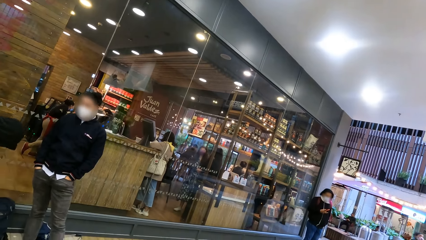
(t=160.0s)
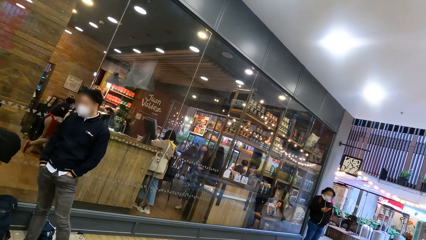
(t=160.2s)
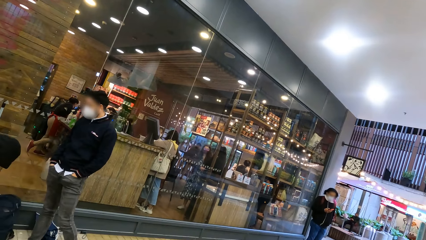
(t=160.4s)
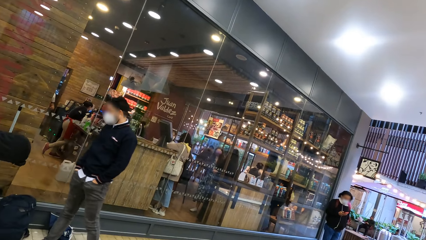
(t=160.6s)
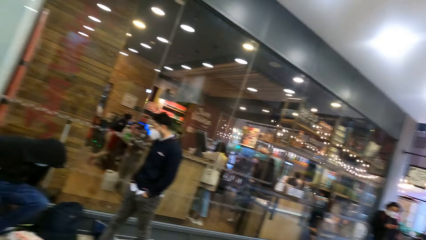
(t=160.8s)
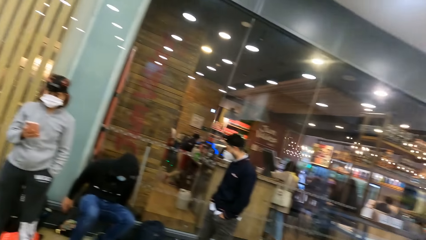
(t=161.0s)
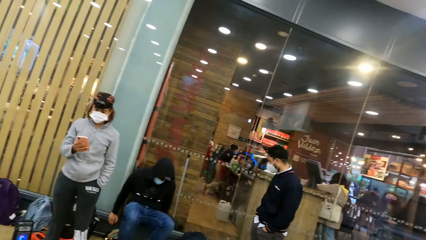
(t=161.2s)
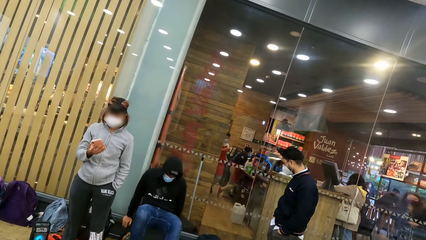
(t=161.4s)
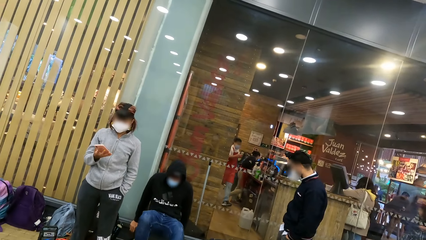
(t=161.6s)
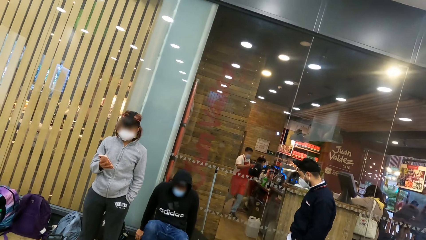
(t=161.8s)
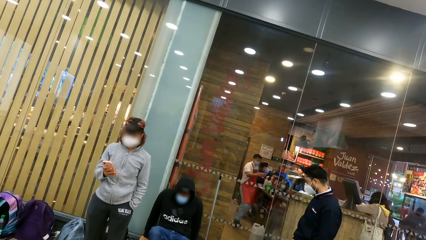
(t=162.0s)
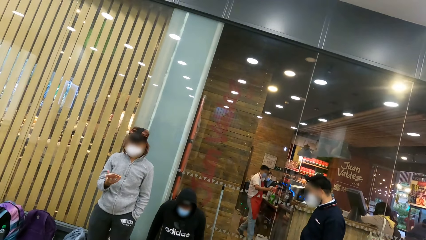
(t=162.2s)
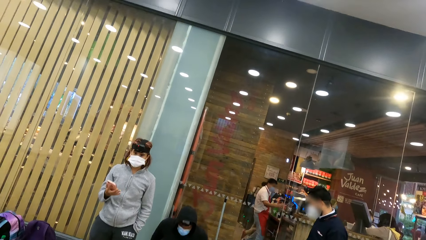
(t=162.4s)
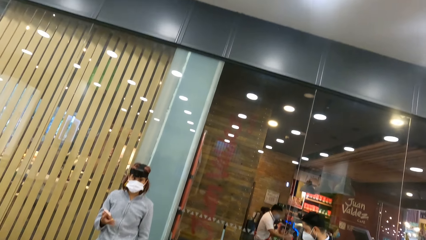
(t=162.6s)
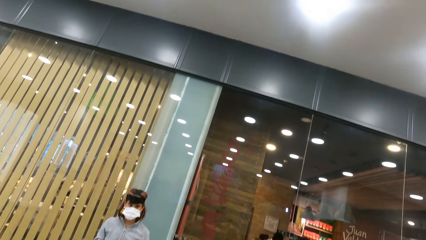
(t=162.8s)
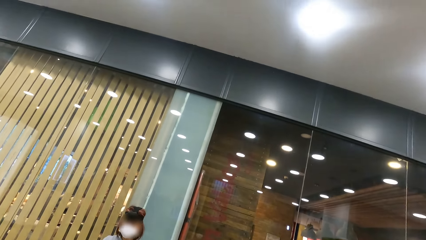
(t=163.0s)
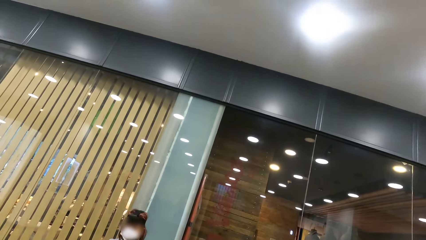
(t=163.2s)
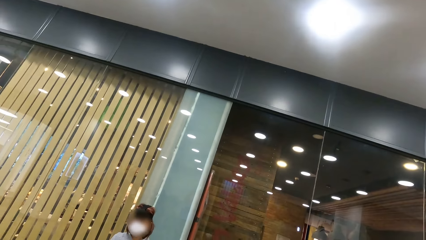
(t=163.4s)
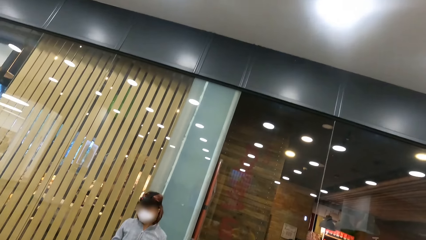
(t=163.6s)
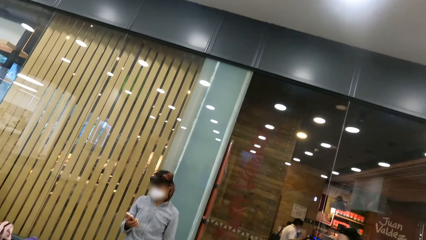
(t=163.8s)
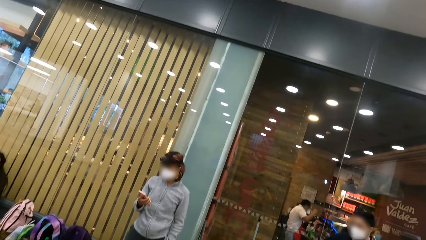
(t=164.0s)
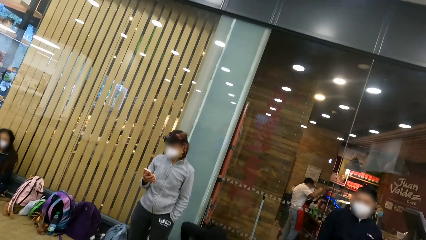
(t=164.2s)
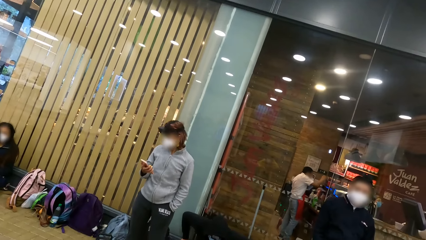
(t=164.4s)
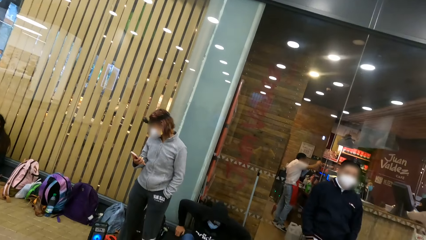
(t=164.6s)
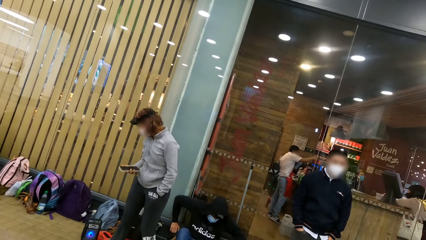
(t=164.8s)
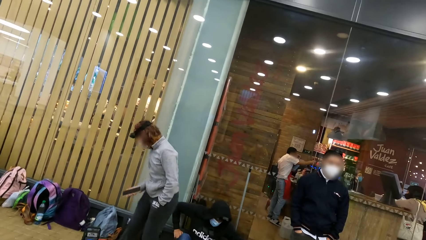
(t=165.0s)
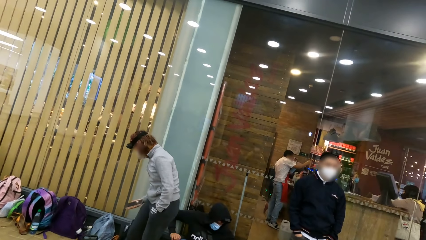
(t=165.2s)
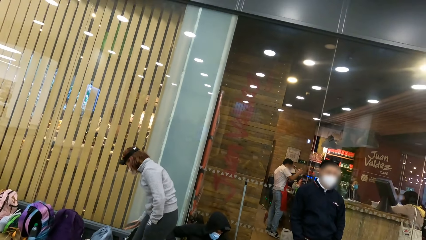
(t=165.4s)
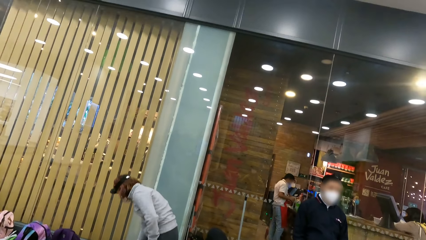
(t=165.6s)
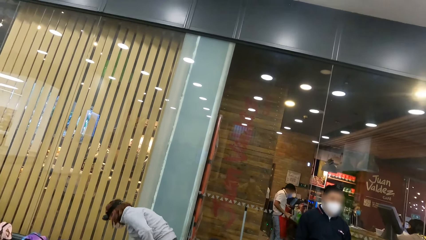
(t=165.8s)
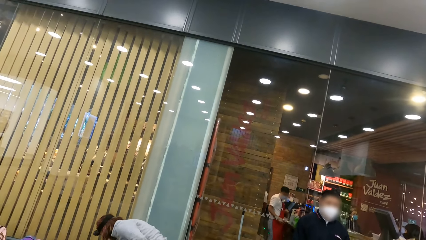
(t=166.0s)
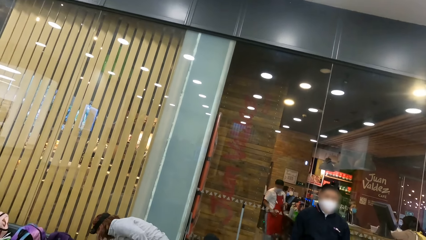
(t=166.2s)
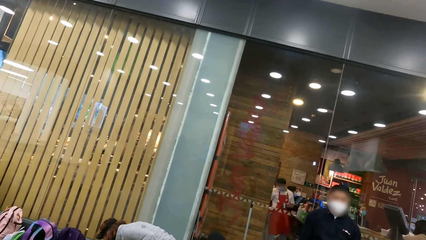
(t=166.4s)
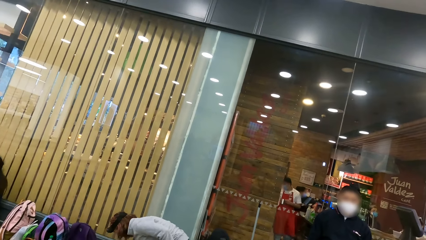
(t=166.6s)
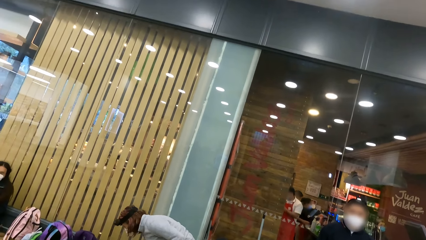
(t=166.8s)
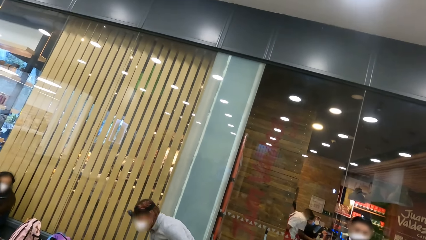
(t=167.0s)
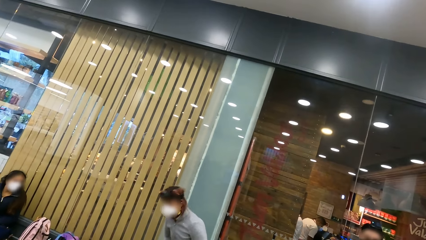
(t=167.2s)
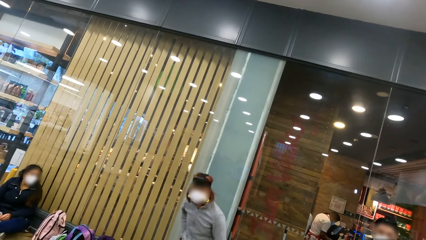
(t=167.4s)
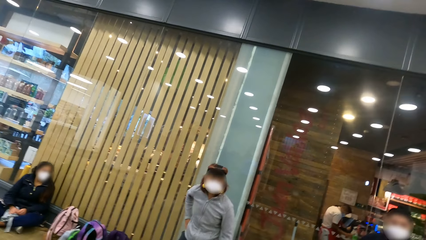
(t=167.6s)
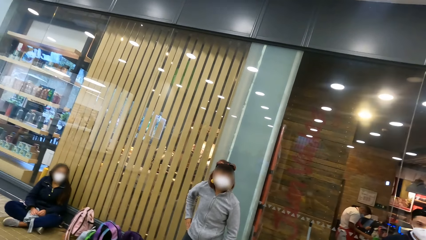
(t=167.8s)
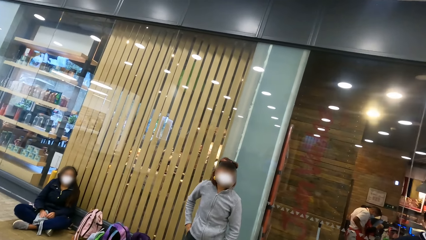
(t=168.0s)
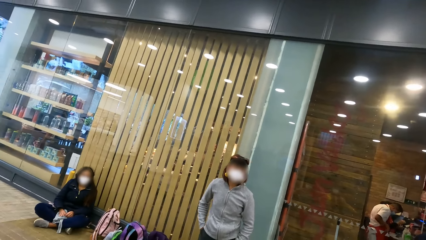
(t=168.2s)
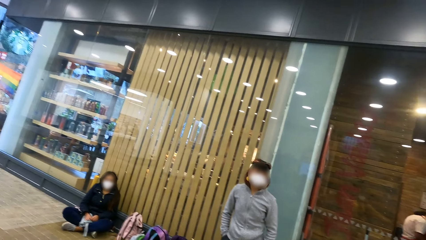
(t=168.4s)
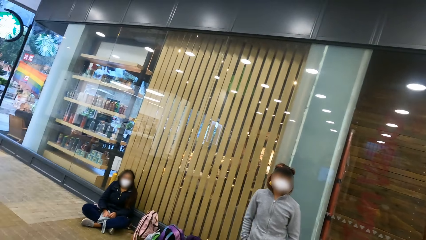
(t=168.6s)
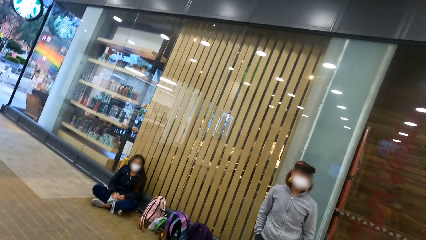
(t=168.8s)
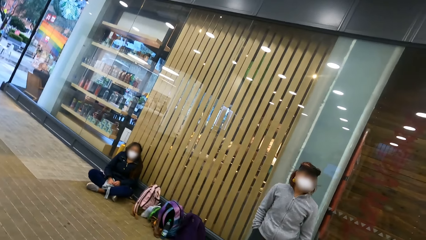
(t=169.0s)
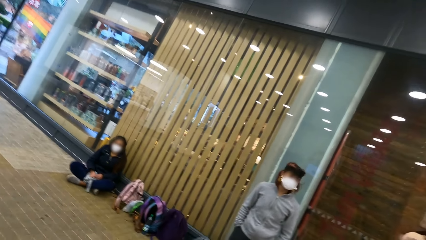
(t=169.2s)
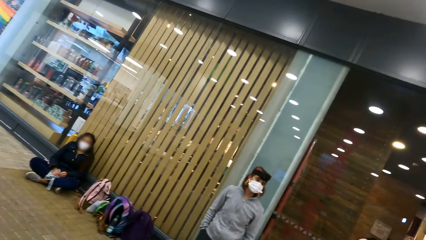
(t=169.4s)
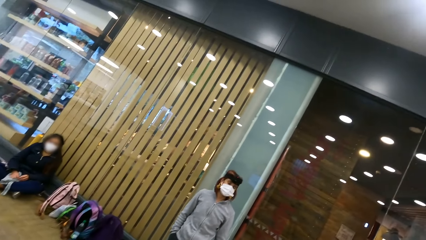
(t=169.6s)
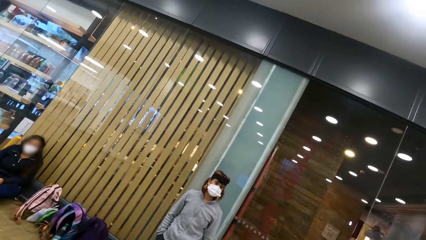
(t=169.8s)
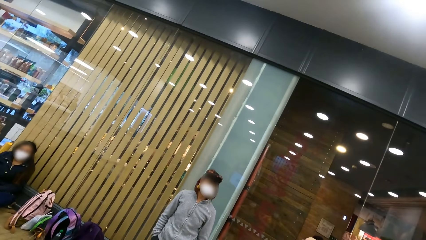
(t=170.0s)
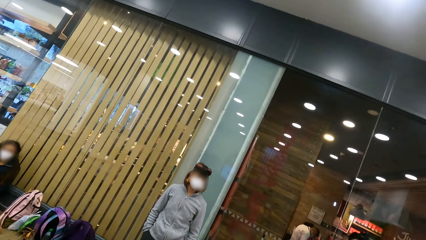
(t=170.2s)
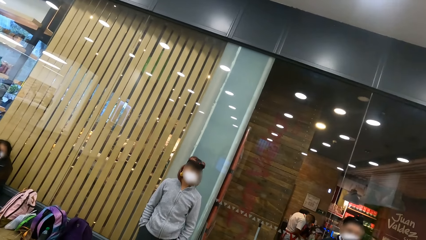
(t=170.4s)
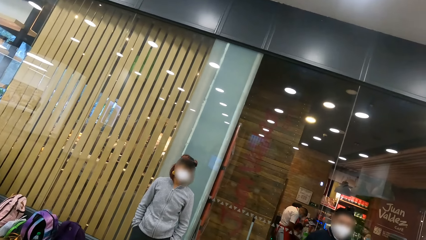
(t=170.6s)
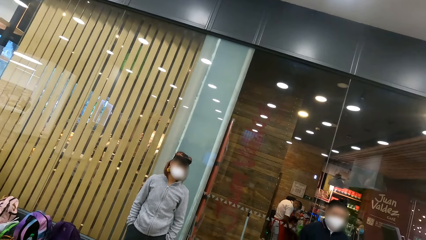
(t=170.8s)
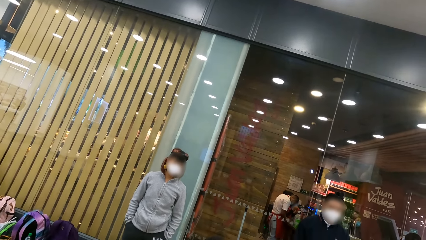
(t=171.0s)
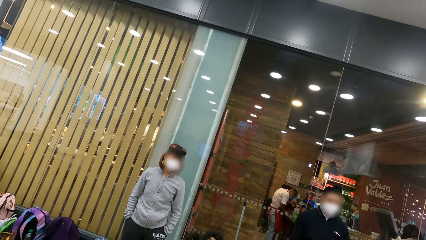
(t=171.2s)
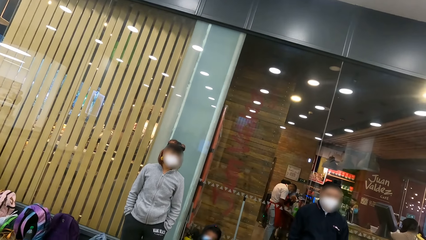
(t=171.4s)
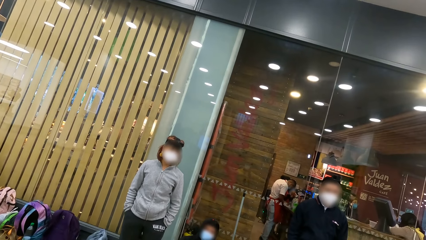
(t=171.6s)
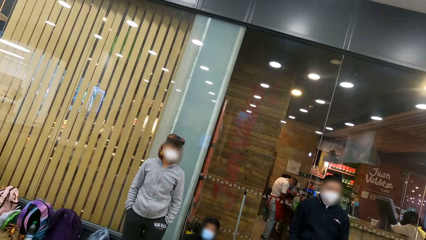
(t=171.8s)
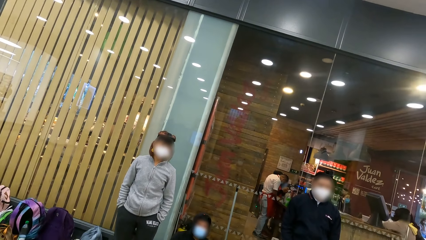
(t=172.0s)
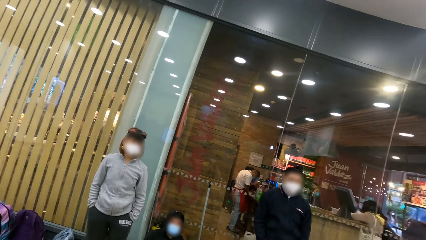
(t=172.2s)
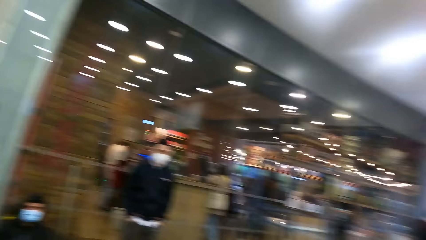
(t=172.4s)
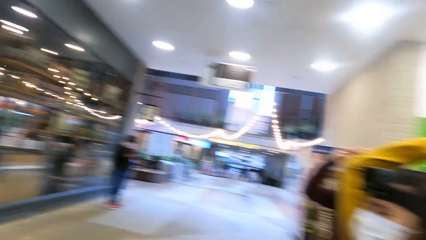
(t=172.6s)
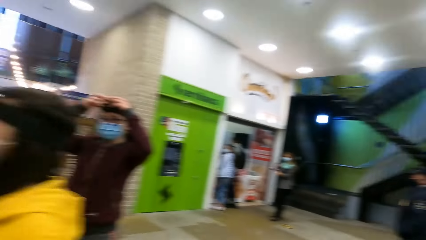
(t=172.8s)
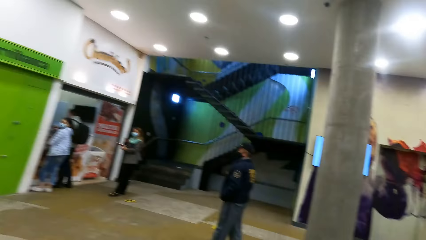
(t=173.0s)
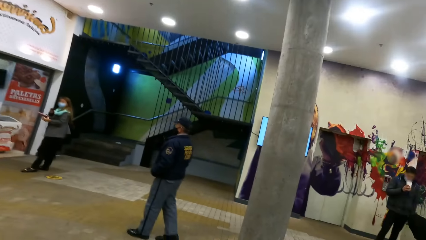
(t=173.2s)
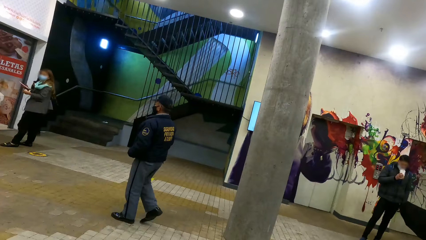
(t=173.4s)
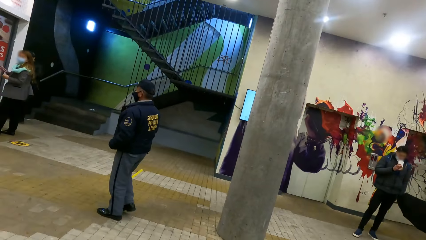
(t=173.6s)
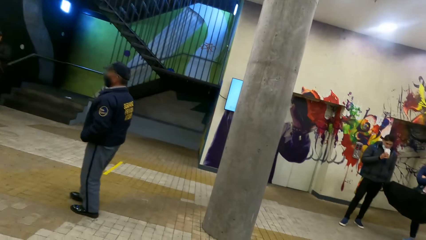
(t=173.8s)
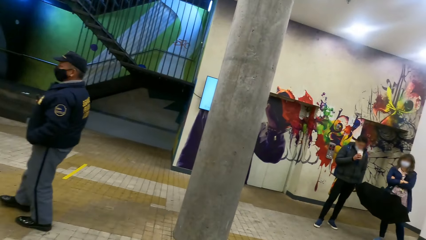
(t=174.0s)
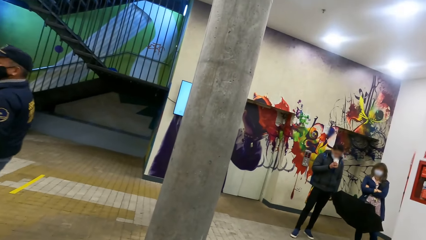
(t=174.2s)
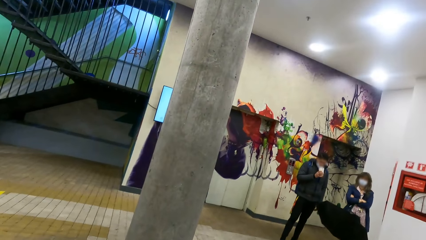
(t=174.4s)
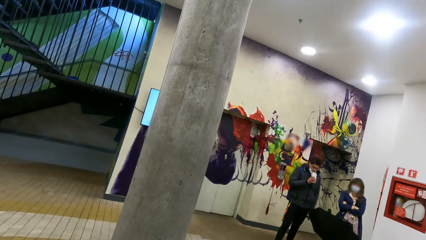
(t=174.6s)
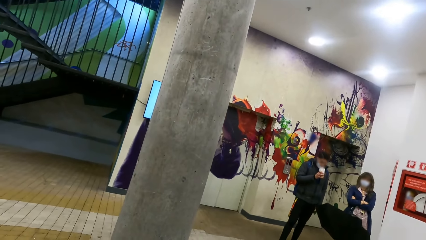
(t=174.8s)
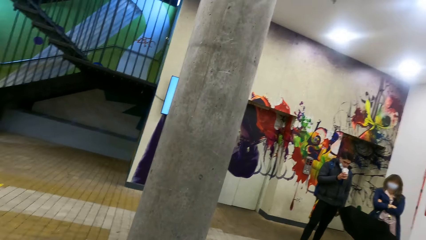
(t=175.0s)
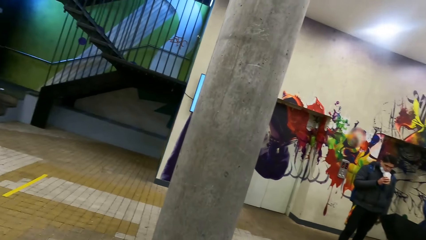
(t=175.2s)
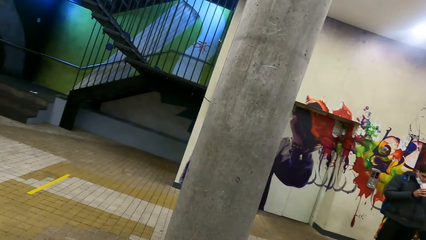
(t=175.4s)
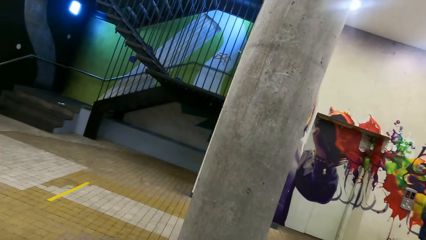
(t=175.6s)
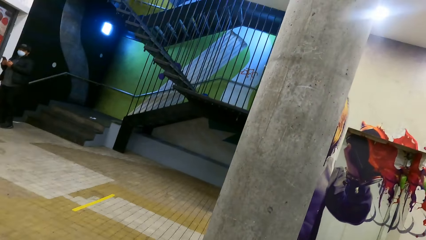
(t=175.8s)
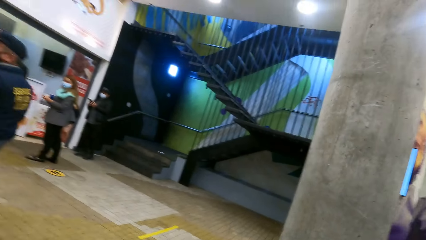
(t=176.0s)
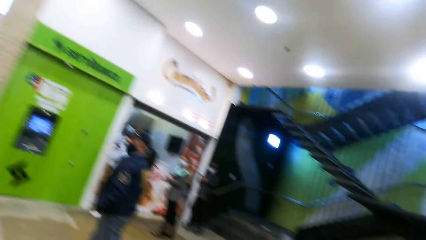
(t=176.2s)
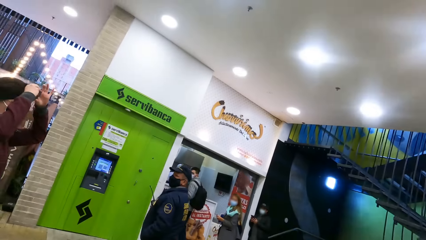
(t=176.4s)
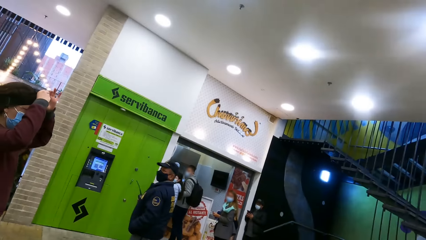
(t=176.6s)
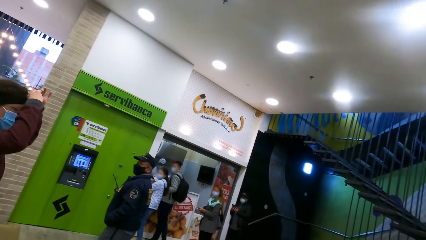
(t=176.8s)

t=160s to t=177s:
A person sits down. Another person uses her phone. The other person puts the phone on the floor. The camera wearer looks around.
